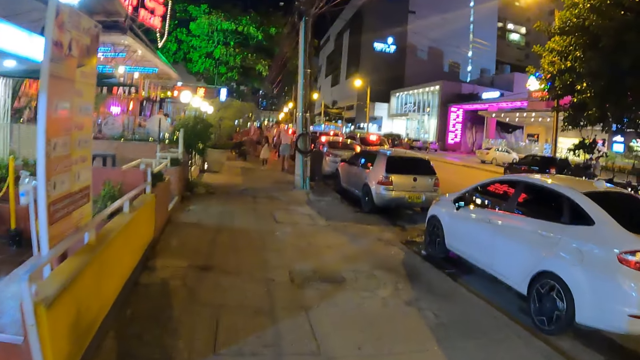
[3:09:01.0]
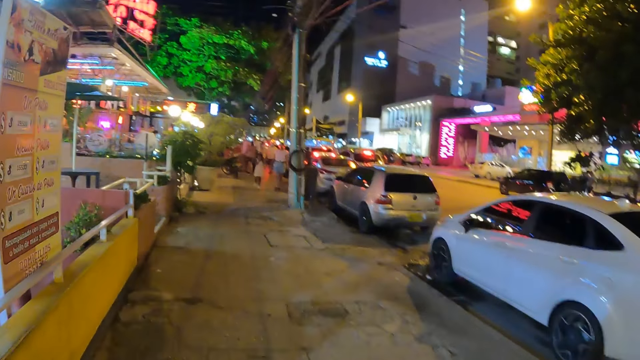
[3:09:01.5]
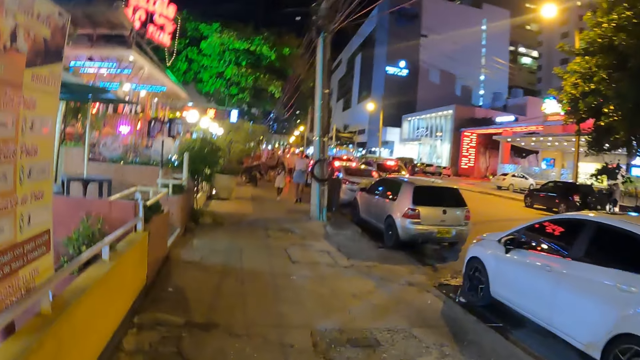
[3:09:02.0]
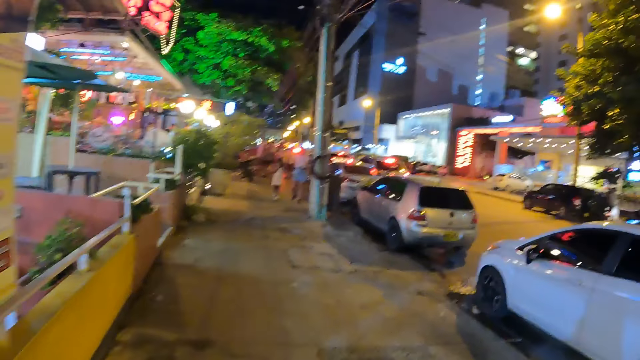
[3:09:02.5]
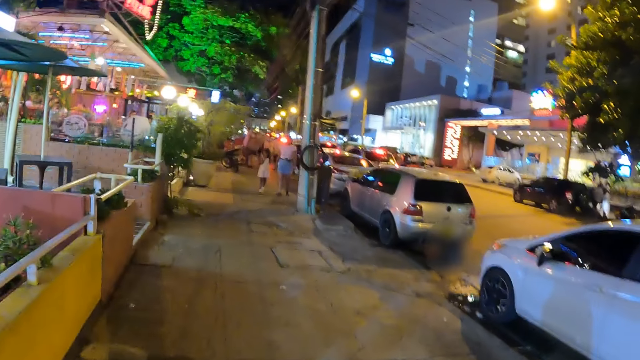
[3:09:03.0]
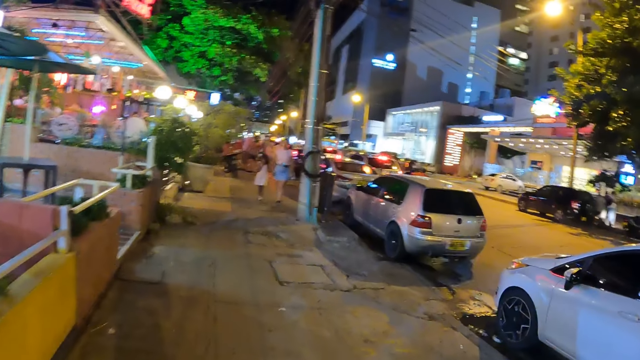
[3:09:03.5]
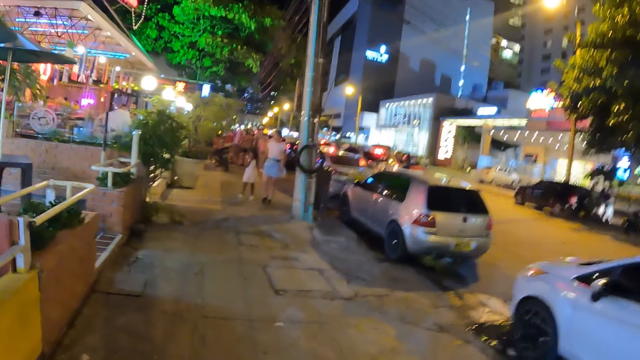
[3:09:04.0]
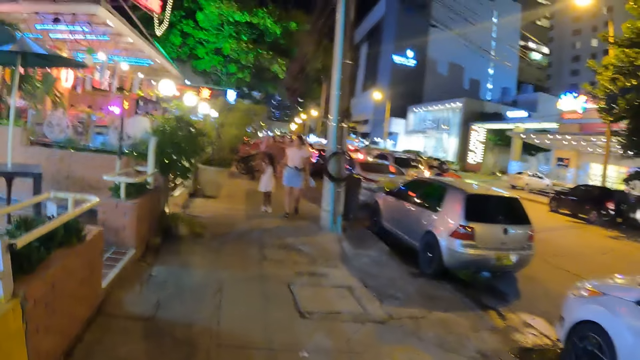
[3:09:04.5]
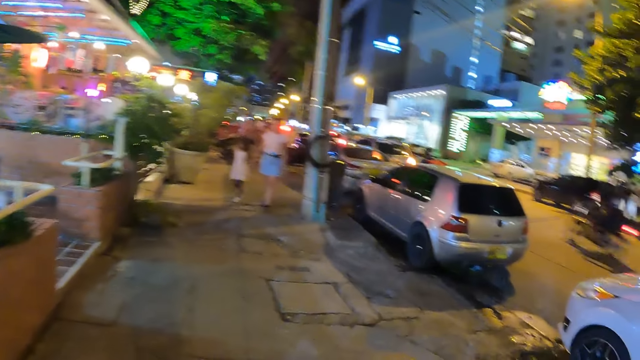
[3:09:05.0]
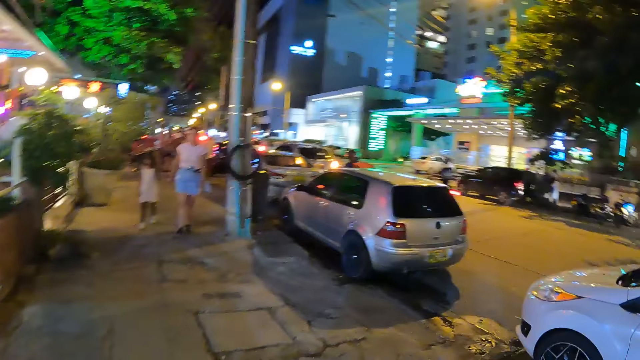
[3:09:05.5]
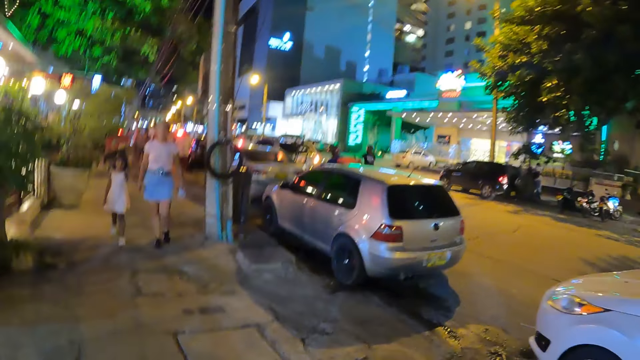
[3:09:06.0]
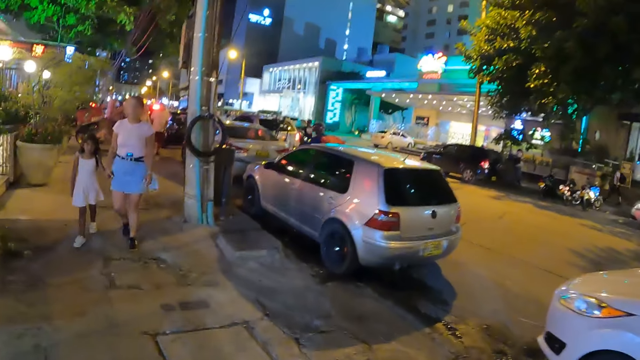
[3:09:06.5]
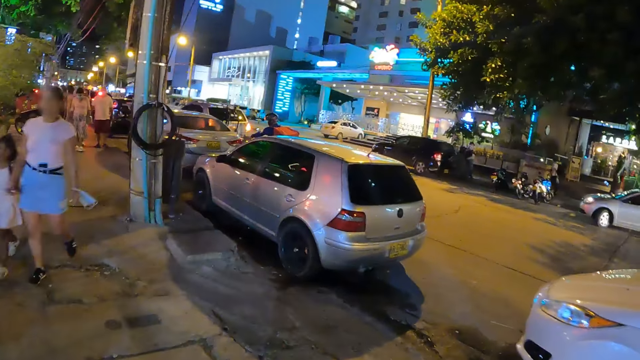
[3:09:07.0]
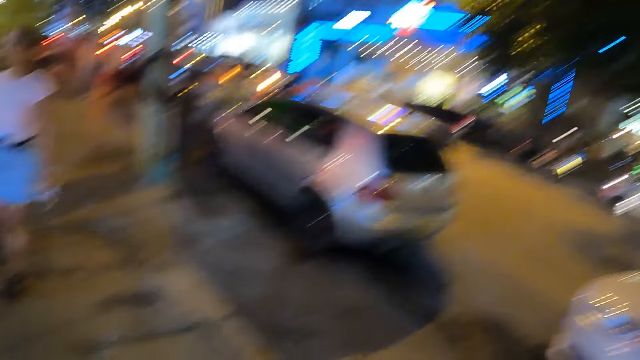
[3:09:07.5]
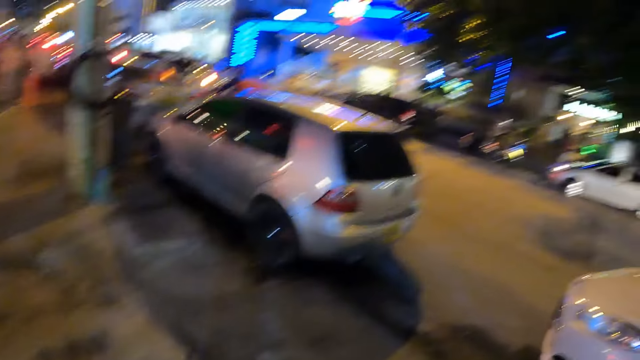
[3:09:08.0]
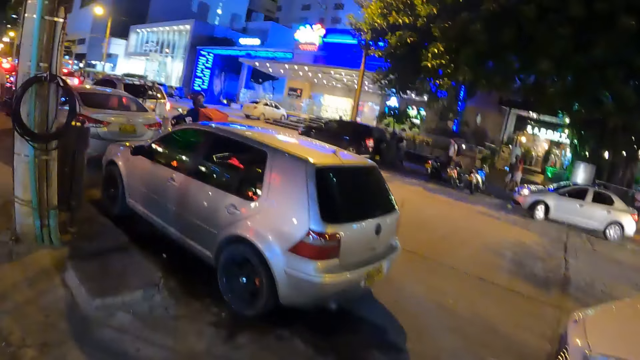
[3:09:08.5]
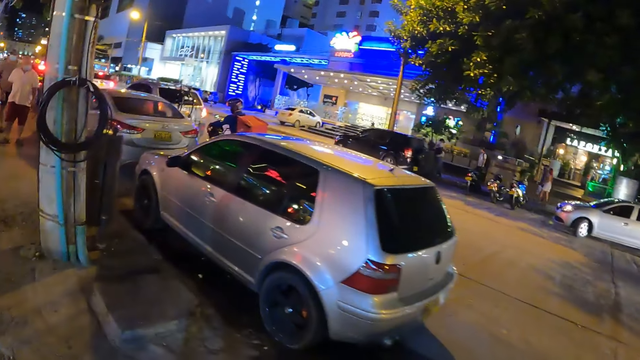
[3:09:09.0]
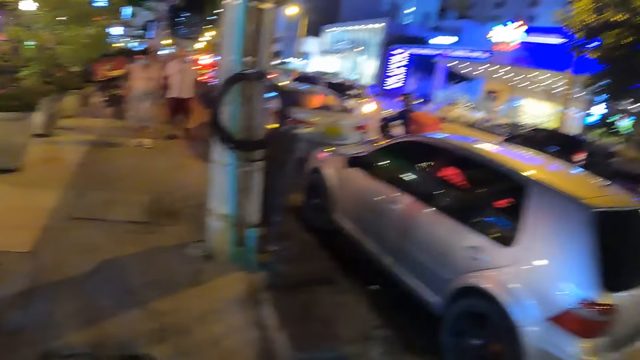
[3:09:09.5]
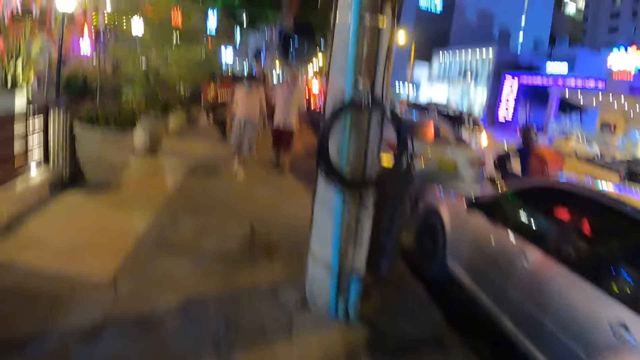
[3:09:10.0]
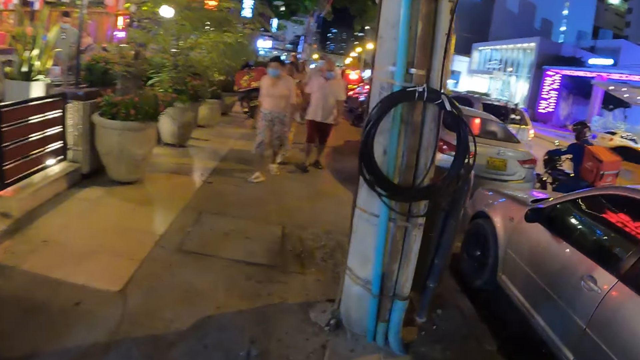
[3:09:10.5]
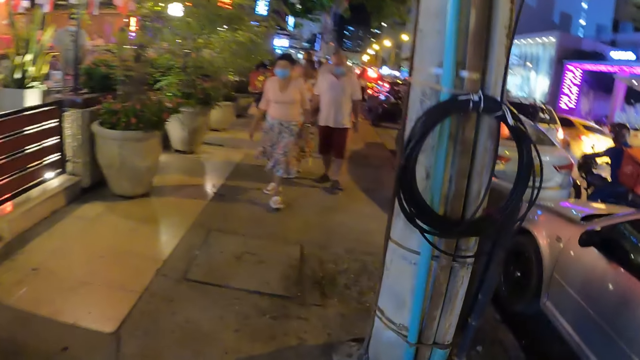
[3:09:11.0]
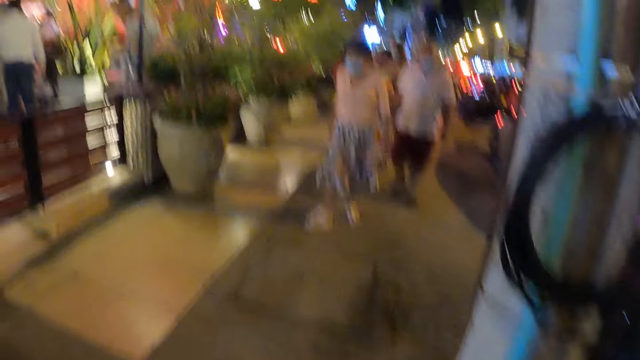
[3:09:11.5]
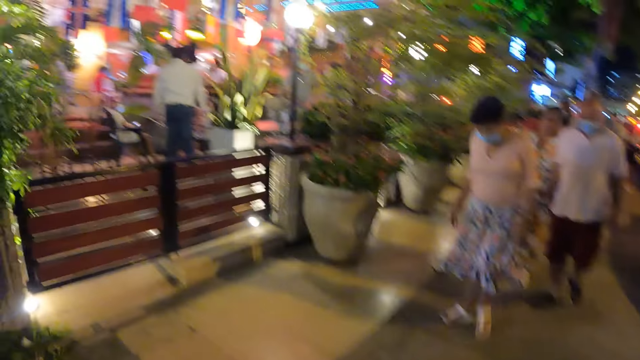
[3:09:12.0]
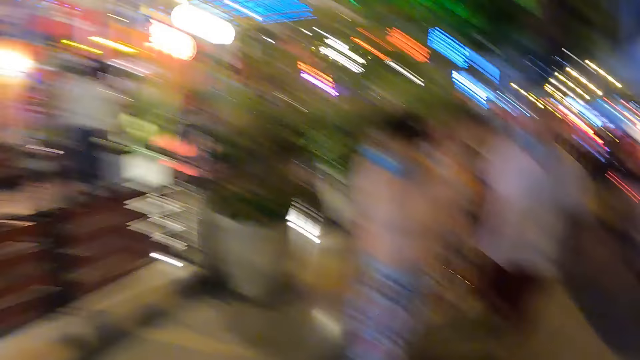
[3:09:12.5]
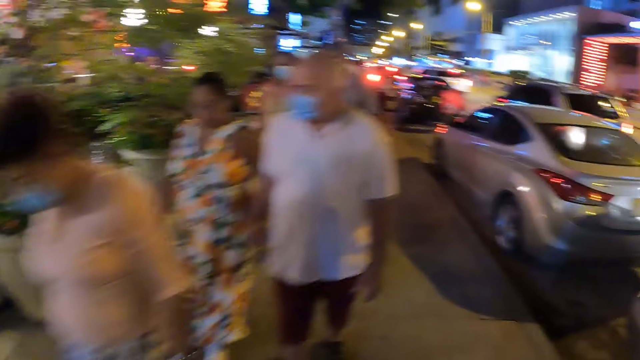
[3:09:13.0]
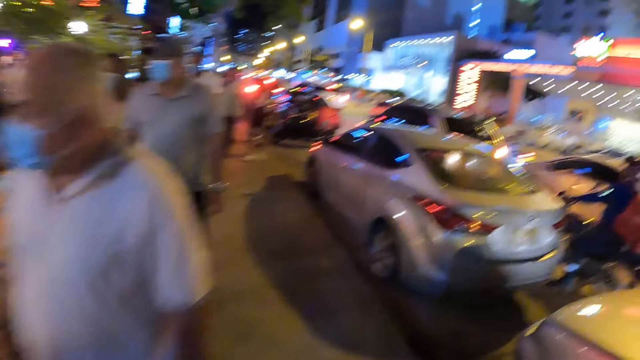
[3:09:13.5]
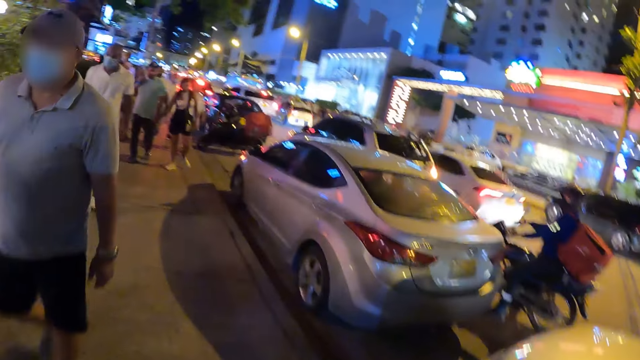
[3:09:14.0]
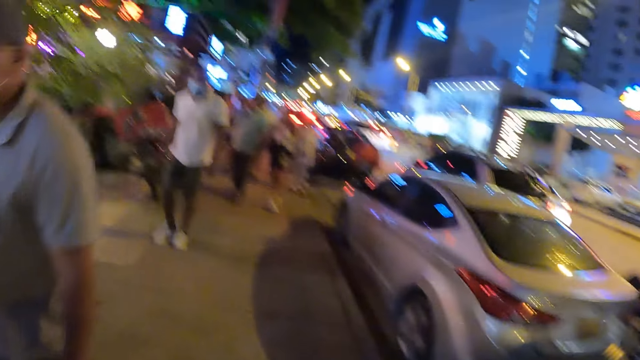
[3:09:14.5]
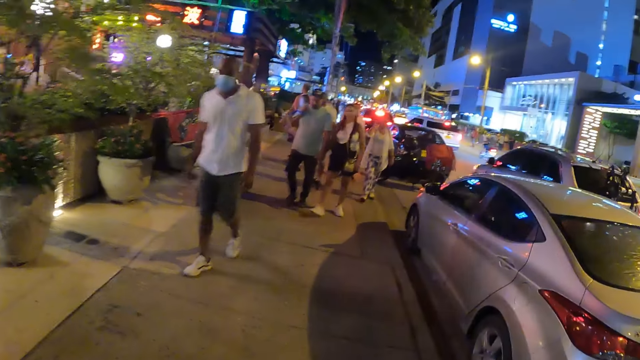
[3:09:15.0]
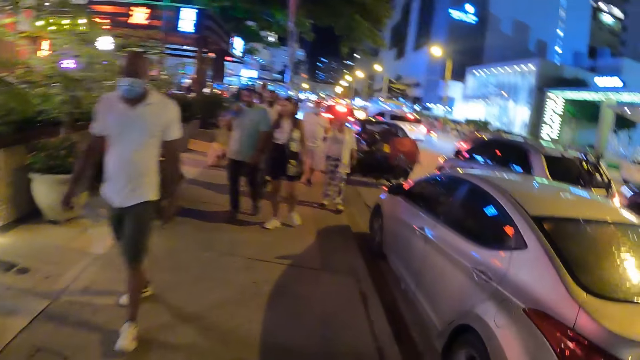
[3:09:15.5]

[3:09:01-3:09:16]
The camera wearer looks around. They look ahead.

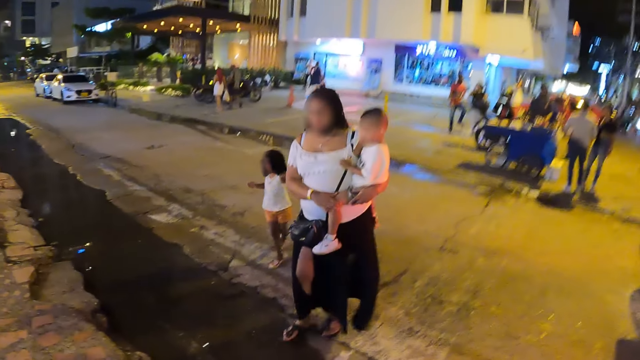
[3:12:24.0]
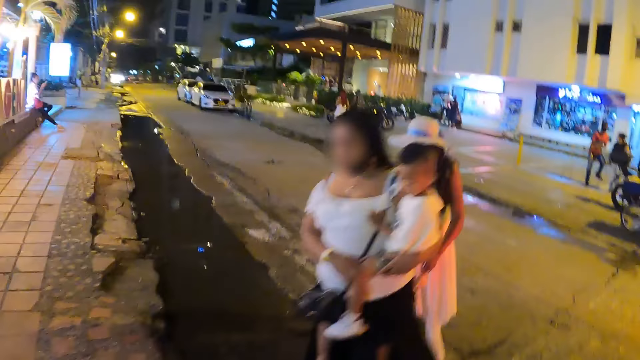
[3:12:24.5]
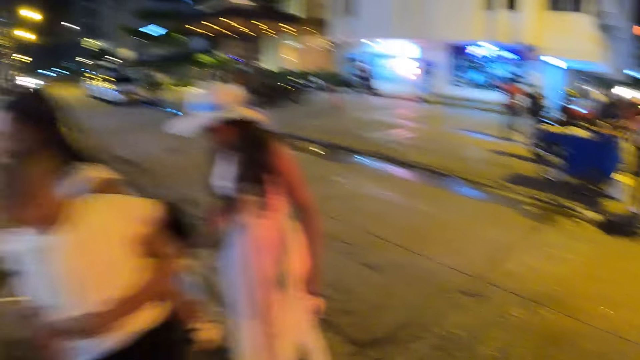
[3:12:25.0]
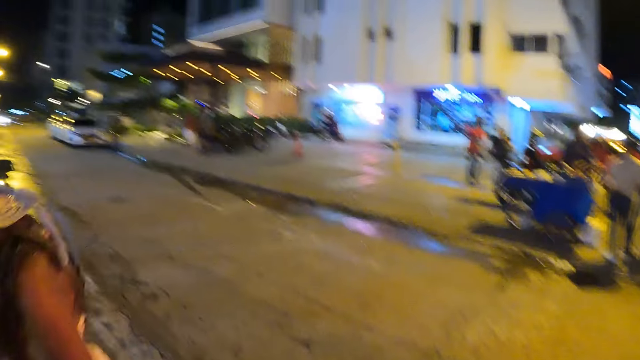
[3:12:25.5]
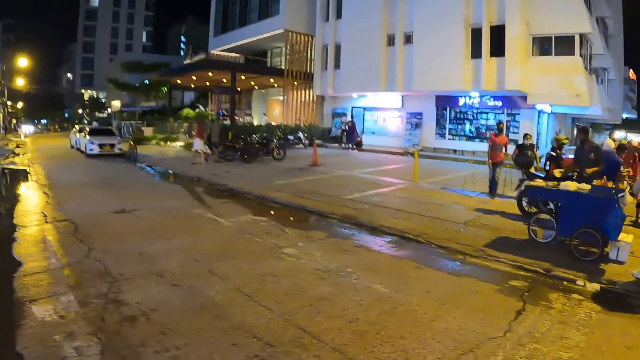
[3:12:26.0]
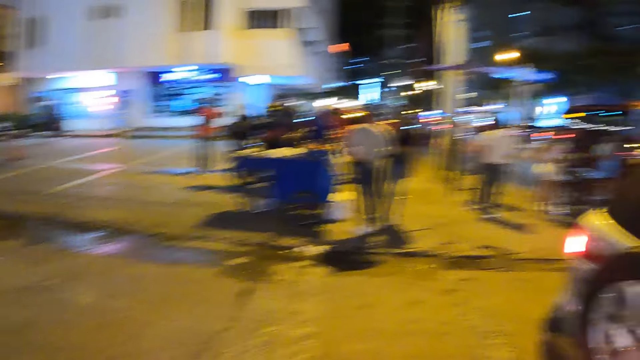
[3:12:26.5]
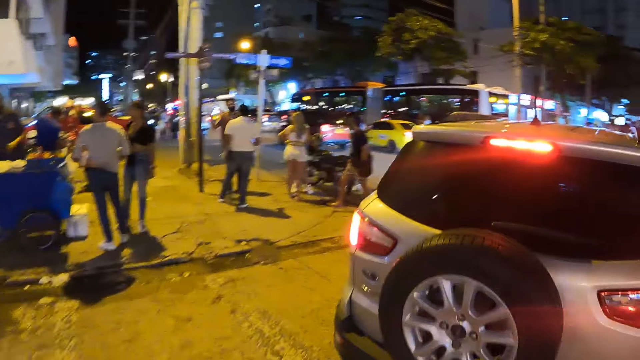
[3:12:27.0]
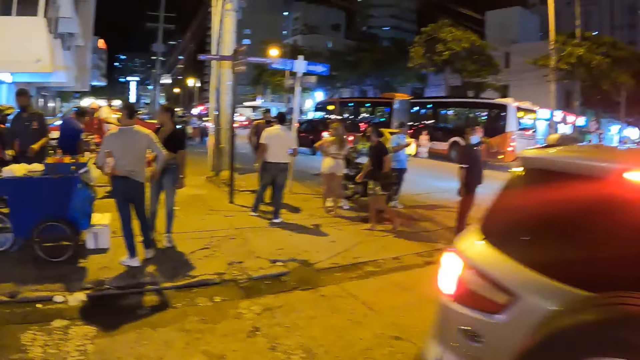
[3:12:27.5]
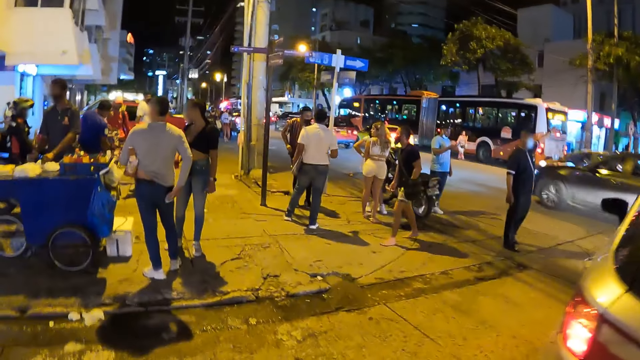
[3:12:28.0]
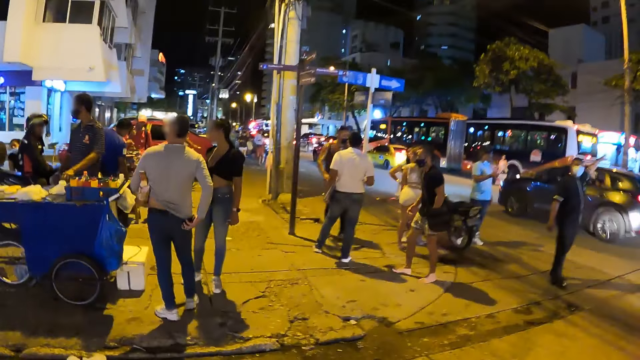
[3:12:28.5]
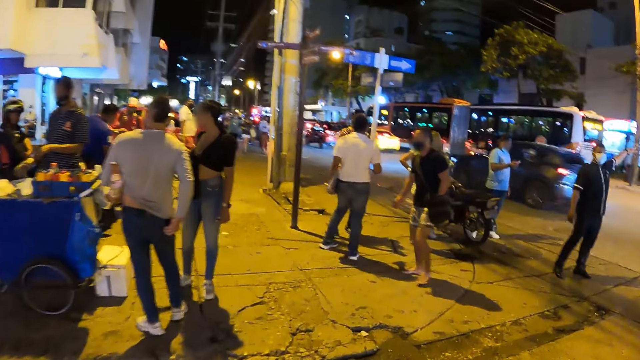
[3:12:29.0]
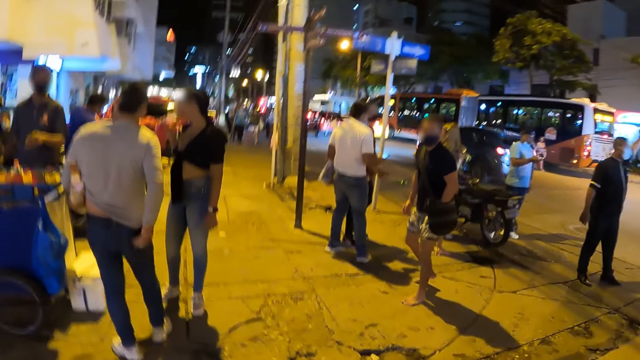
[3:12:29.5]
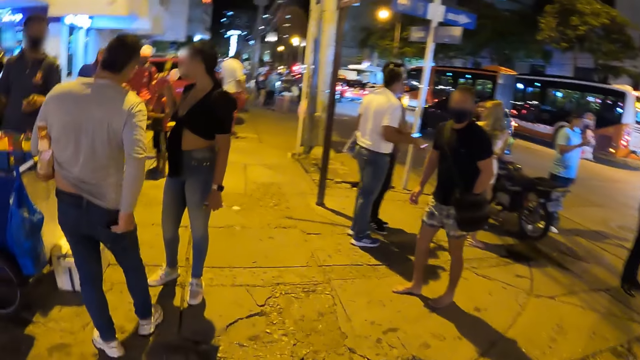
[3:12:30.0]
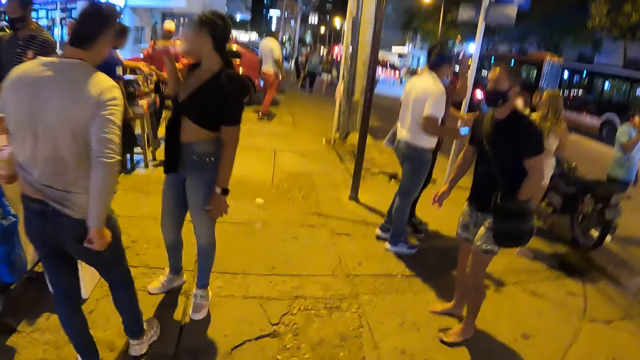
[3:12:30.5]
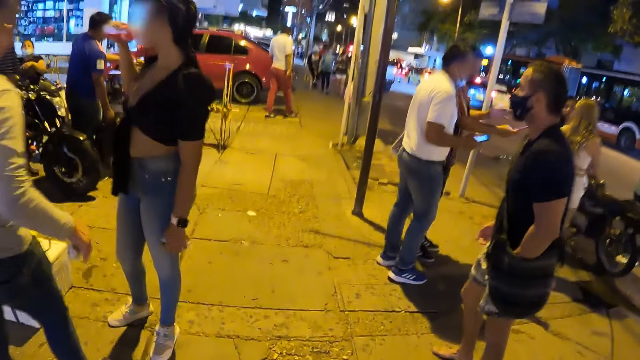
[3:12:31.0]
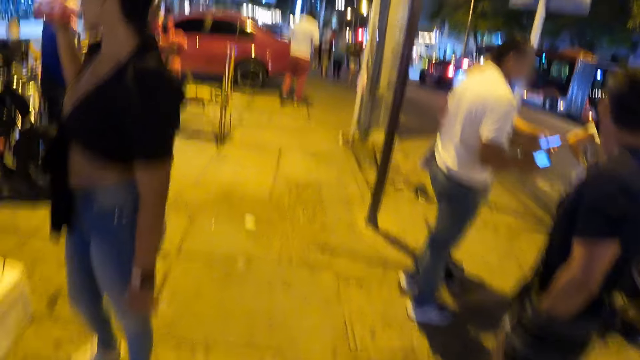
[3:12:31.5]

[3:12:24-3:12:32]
The camera wearer crosses the road.
